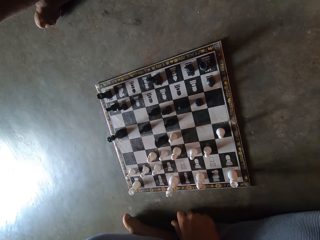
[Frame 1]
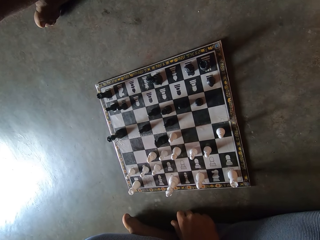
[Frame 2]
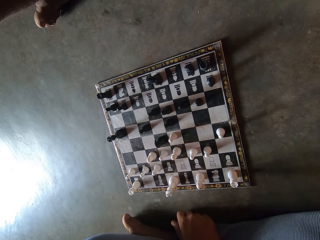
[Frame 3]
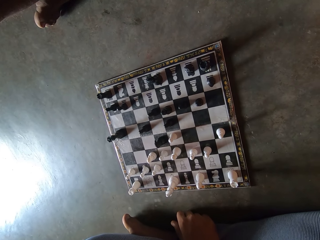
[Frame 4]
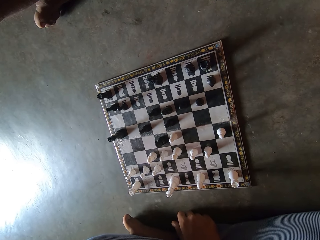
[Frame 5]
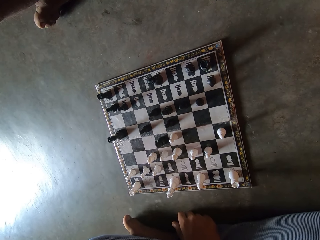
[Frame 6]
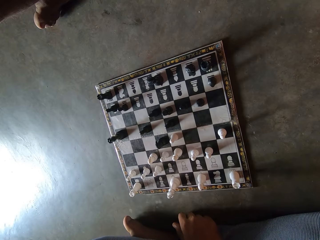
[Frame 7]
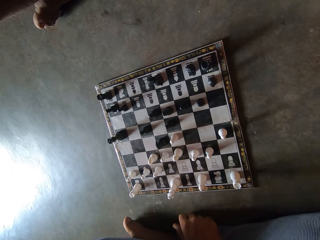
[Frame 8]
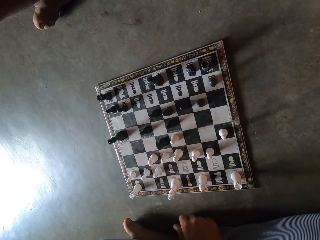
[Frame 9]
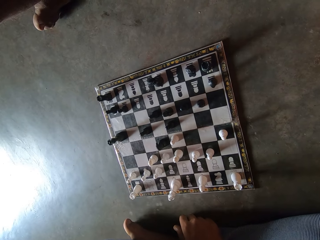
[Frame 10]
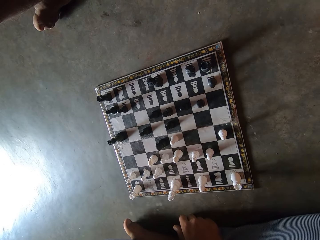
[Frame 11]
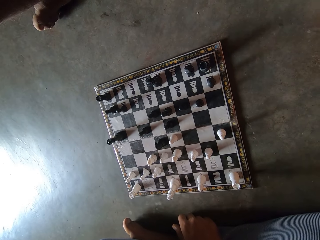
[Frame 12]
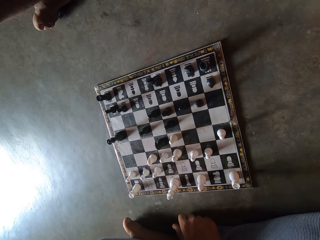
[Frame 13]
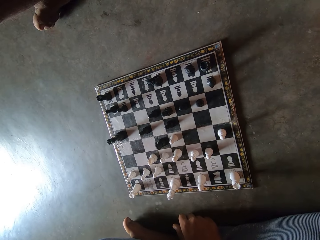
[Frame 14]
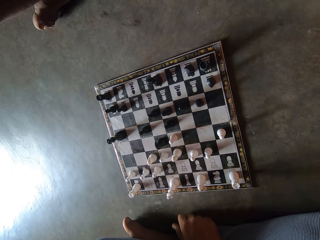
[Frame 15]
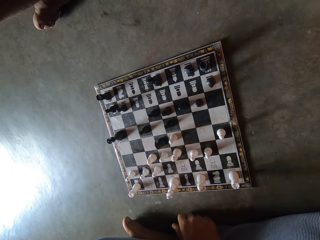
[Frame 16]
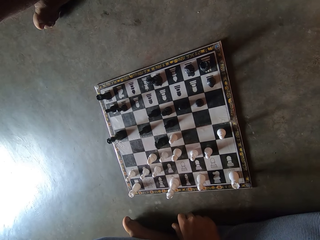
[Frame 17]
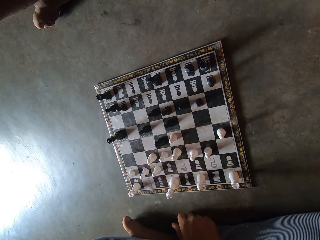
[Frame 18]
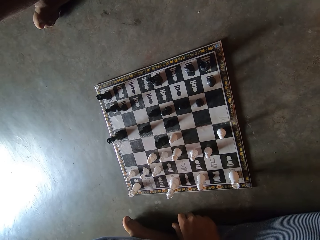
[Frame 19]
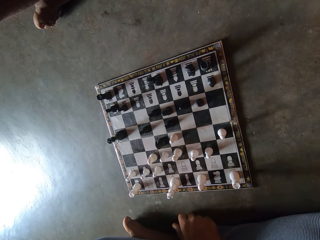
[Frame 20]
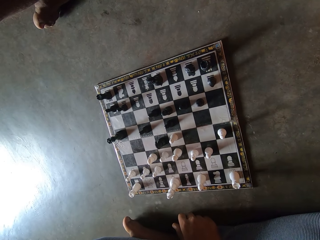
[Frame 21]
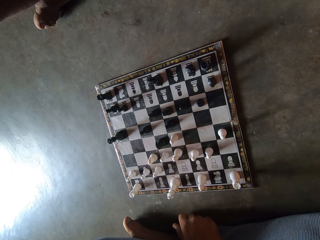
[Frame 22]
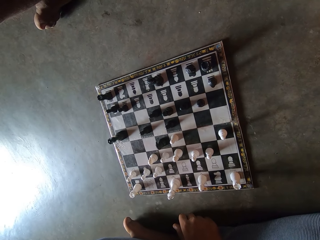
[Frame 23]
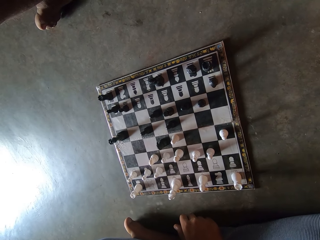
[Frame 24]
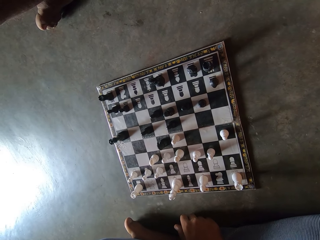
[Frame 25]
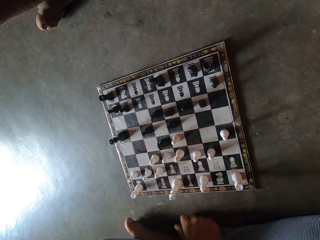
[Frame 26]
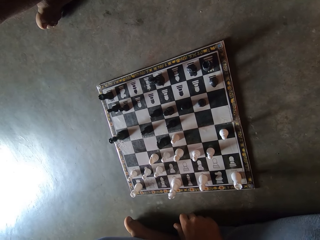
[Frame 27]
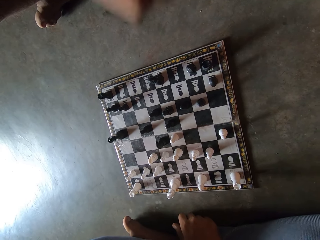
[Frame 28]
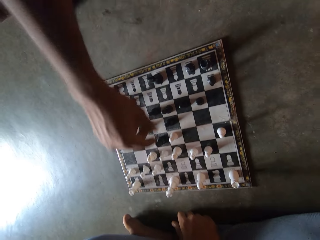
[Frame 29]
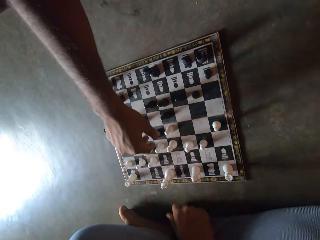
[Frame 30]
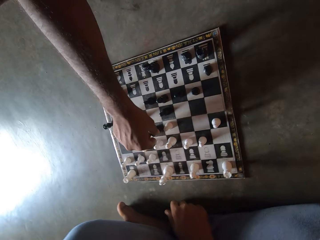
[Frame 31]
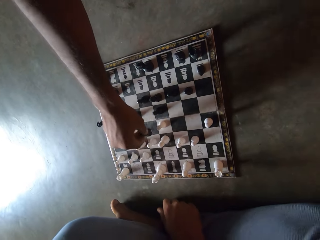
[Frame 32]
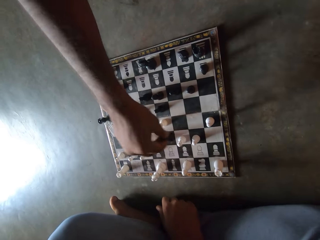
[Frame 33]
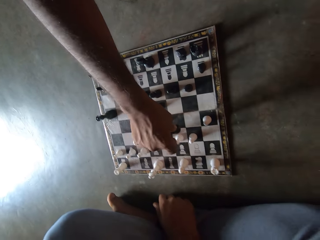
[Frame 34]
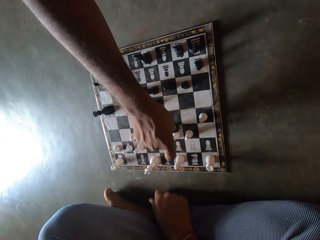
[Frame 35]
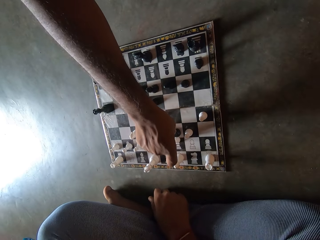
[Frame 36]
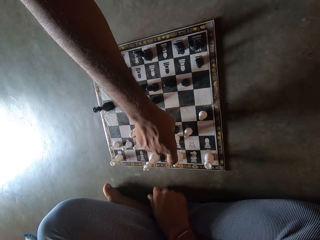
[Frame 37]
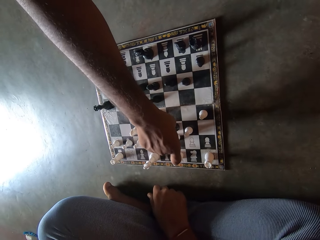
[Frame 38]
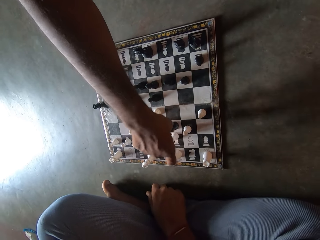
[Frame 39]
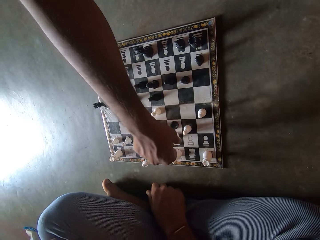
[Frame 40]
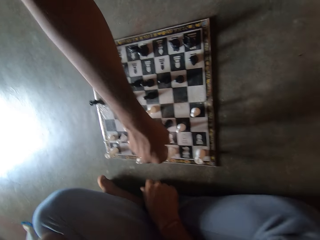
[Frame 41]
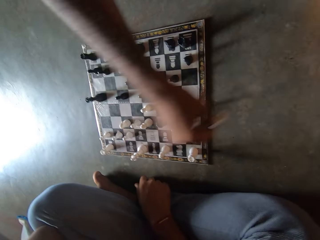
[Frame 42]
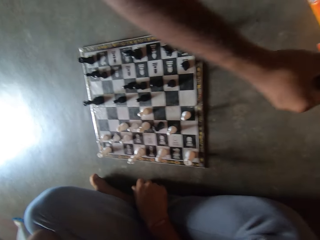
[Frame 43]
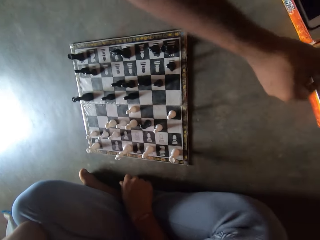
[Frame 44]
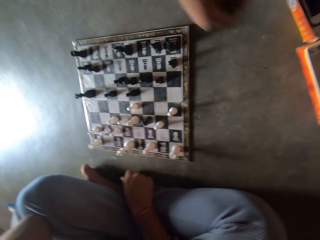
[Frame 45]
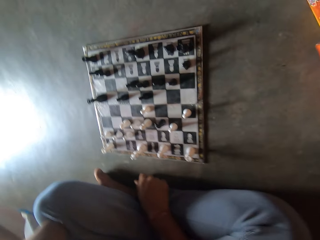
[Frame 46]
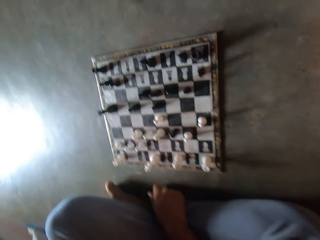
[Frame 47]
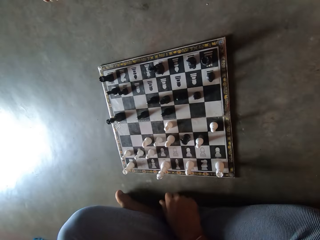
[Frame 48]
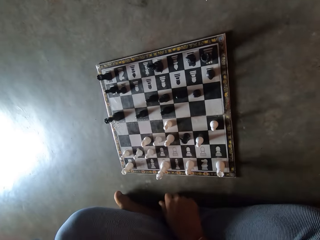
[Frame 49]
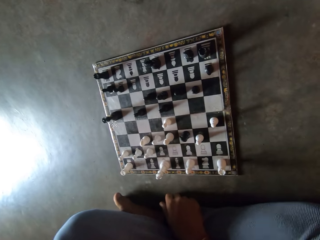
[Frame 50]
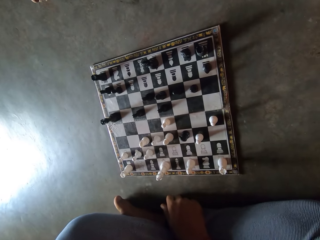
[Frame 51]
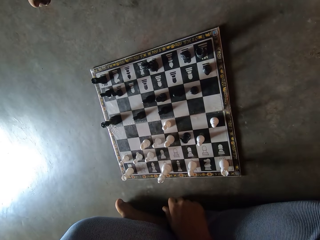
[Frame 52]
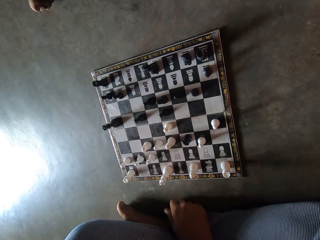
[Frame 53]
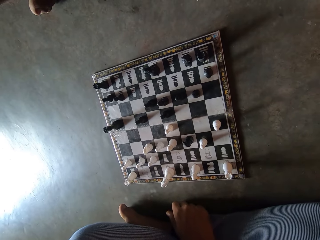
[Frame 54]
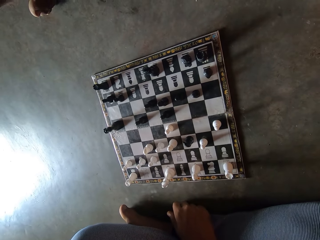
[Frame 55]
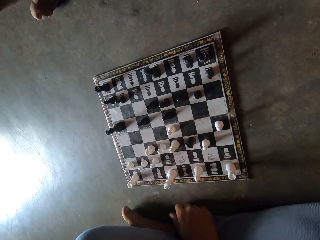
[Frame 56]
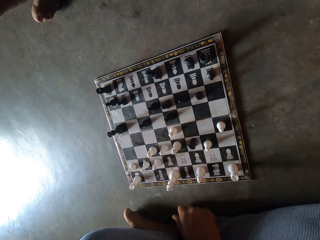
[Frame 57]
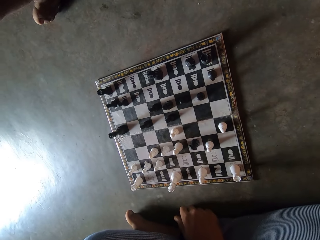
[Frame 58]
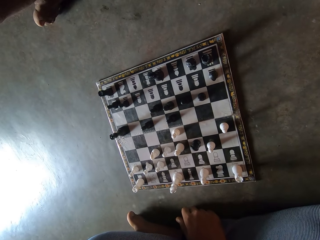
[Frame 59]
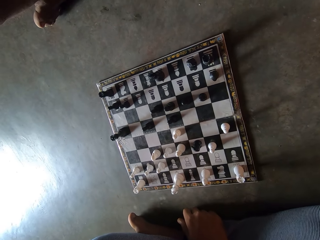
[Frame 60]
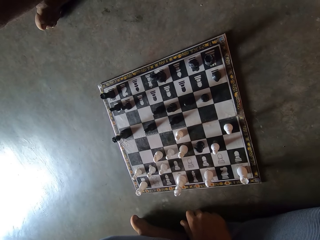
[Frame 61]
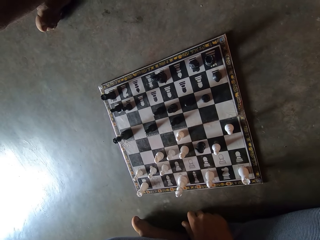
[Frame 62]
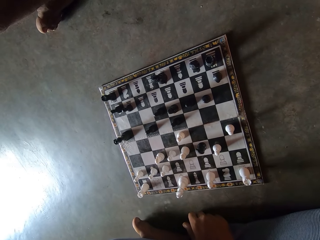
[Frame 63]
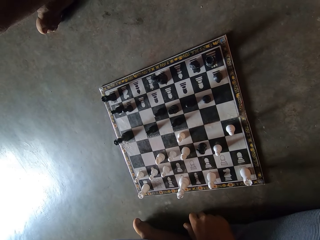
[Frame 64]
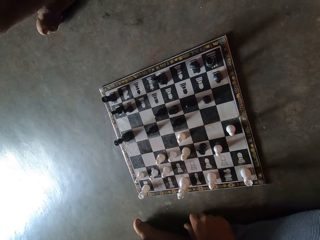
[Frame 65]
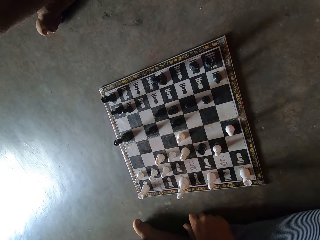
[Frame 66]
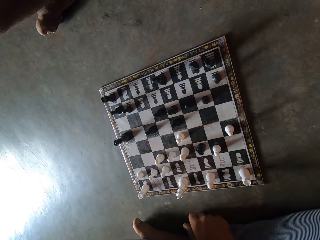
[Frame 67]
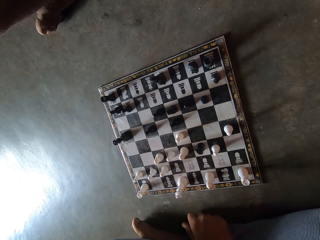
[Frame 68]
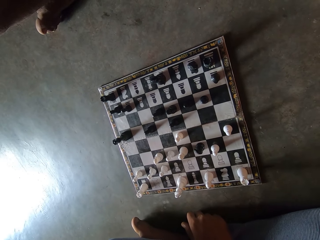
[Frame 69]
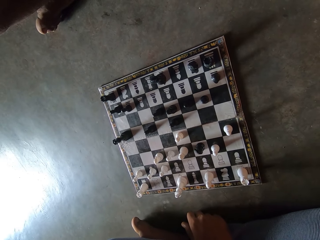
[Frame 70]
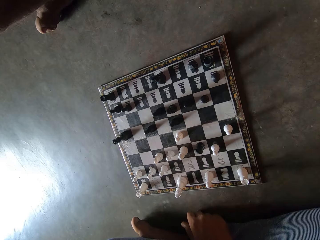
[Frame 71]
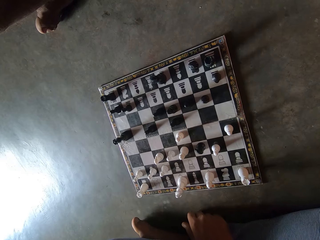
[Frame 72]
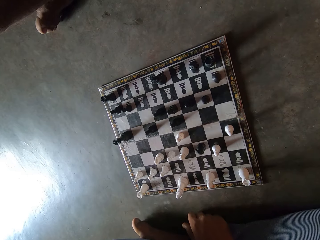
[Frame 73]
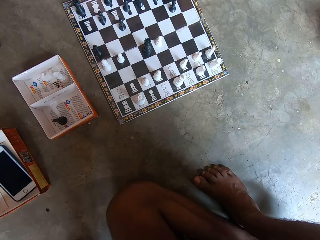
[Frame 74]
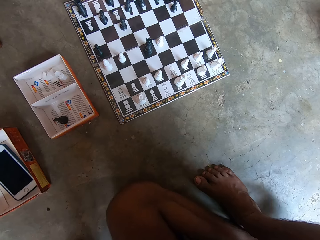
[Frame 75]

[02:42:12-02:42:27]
A man picks up a chess piece on a chess board on the floor. The man moves the chess piece on the chess board on the floor. The man puts the chess piece in a box on the floor. The man looks at the chess board on the floor.

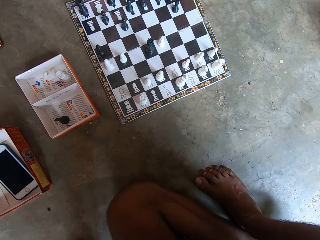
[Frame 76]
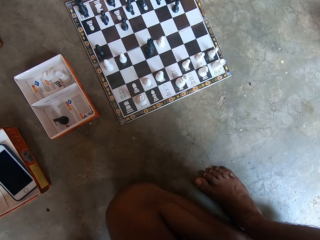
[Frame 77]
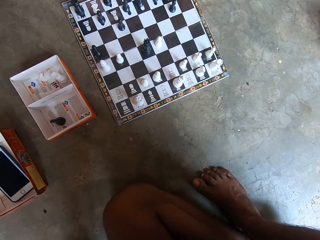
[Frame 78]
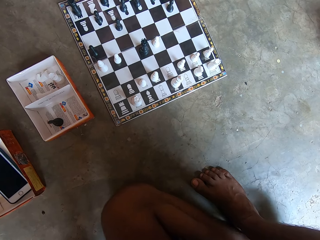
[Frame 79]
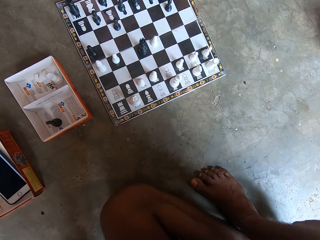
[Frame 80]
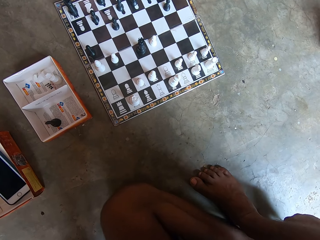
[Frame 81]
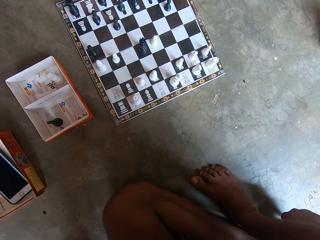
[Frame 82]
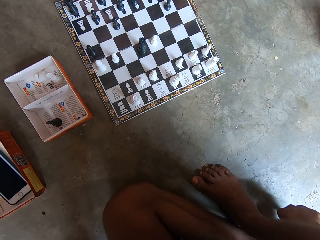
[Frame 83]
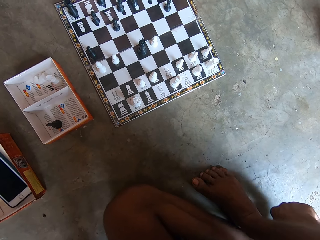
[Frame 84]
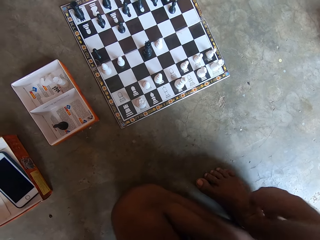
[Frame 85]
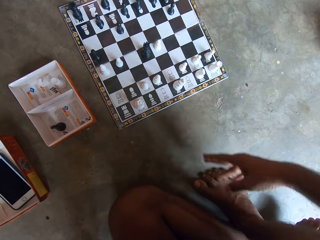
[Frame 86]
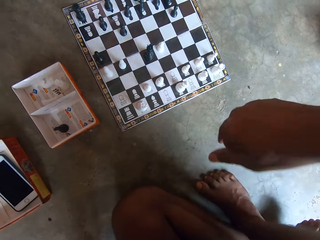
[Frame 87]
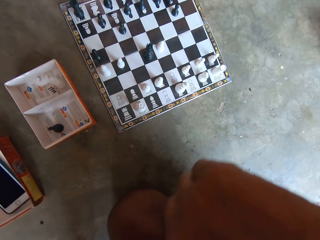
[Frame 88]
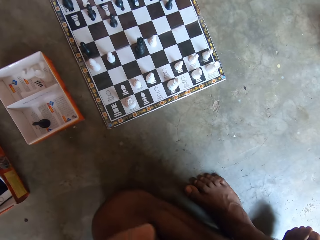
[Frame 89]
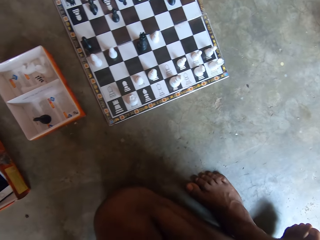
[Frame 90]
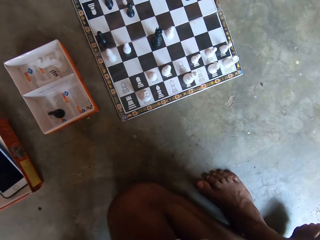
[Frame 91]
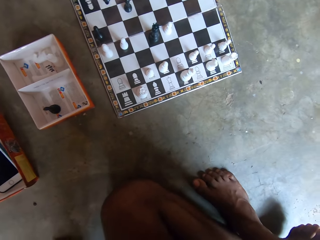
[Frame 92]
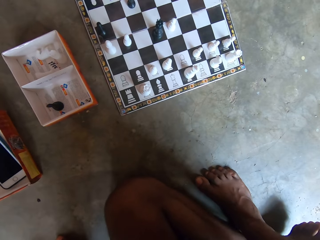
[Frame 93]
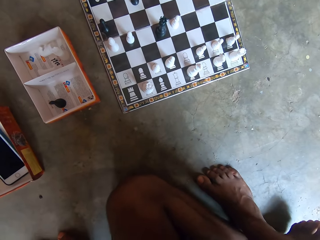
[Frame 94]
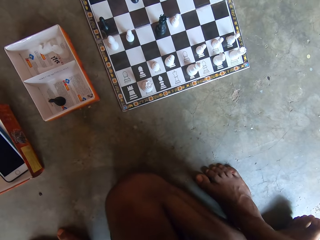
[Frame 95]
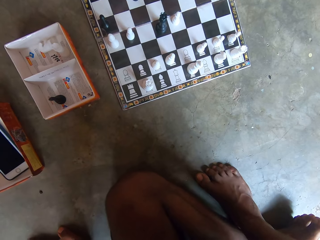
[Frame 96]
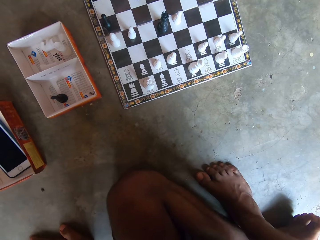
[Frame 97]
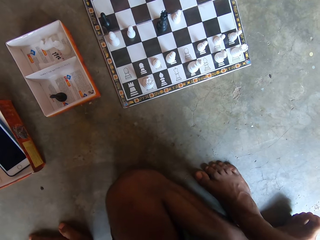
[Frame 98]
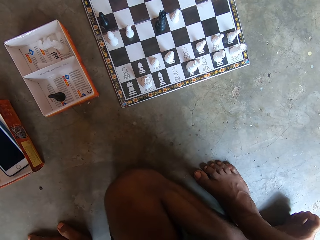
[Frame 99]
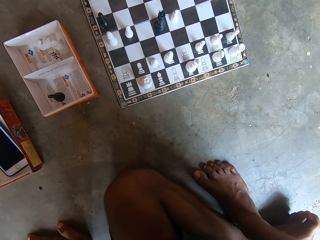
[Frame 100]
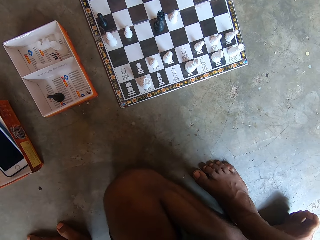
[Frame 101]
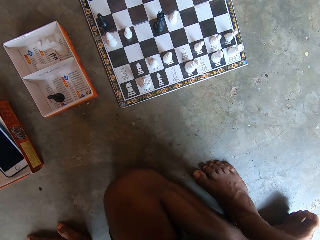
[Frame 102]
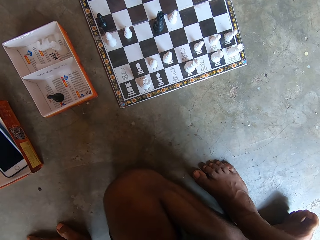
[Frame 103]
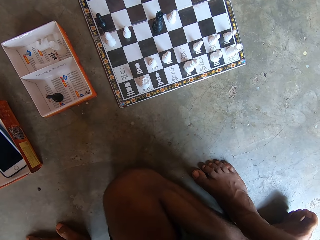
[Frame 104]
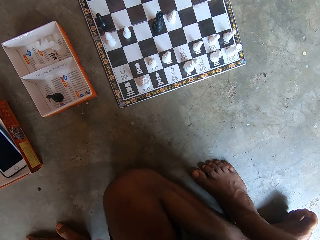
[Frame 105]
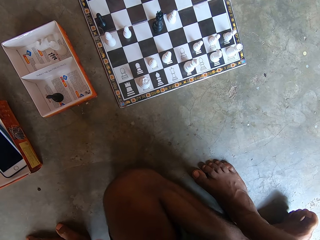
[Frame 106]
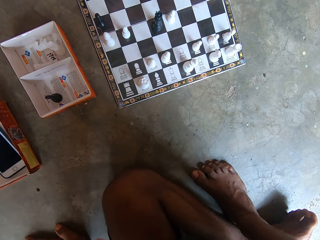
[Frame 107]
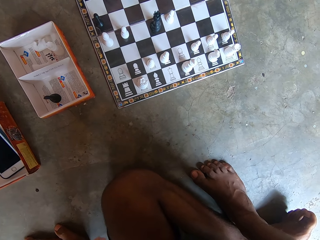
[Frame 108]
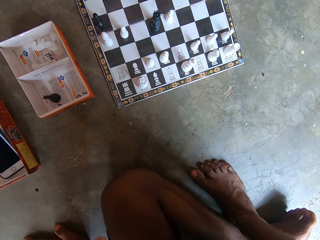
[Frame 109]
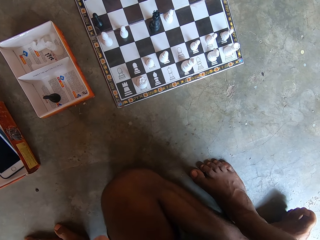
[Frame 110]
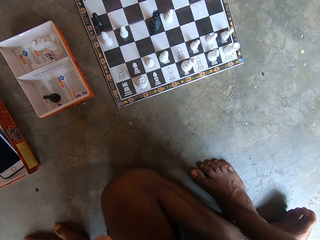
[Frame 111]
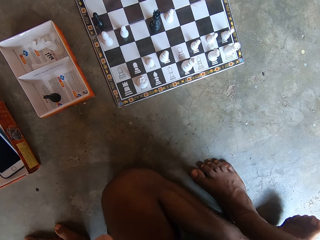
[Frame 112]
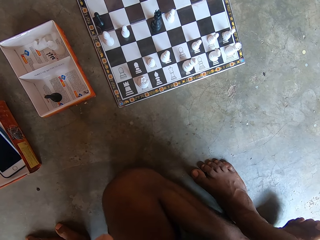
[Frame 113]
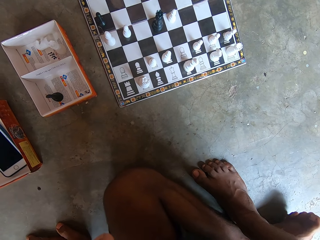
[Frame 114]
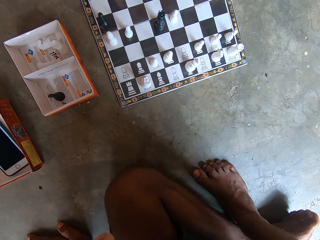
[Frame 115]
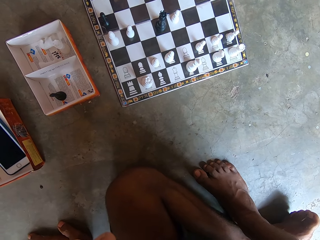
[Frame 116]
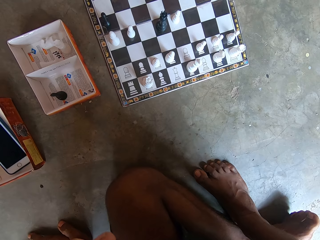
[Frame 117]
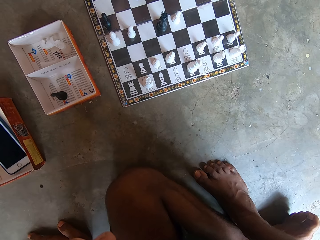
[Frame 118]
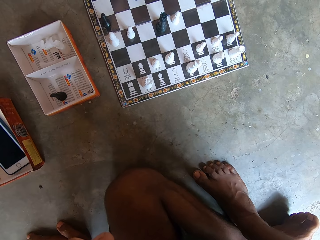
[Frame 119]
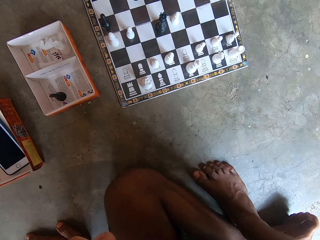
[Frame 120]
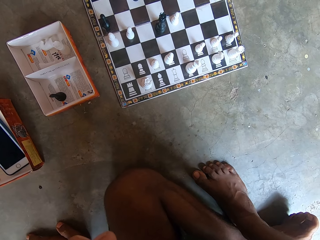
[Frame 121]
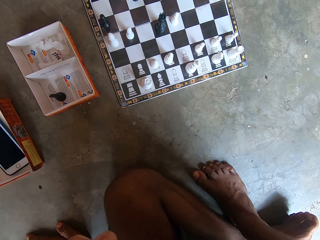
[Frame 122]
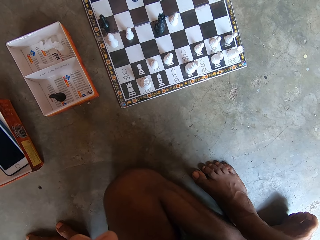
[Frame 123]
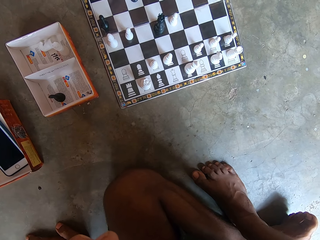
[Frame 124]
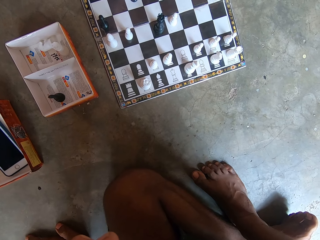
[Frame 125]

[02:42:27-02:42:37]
The camera wearer holds a leg with a hand. They look at a chess board on the floor.
